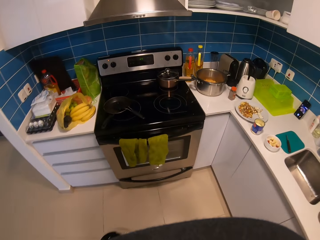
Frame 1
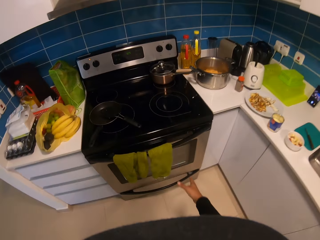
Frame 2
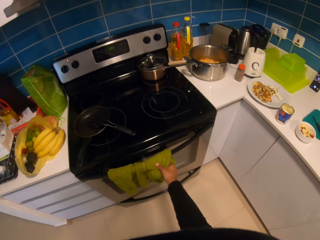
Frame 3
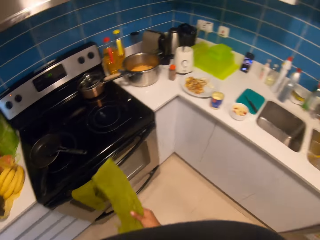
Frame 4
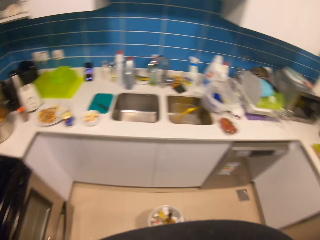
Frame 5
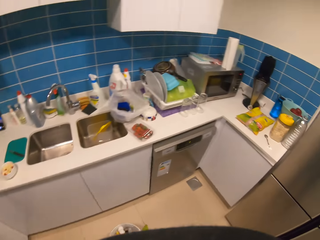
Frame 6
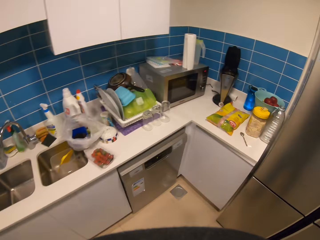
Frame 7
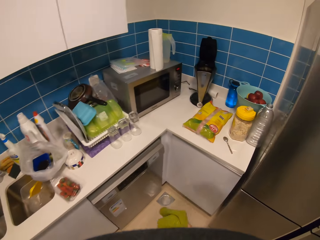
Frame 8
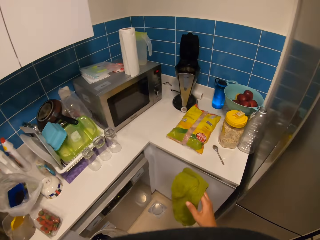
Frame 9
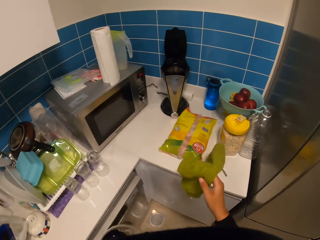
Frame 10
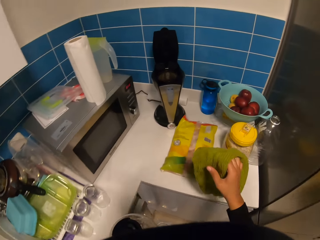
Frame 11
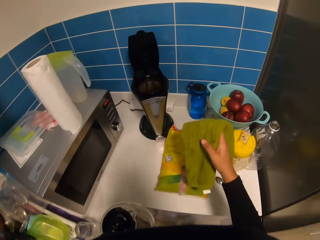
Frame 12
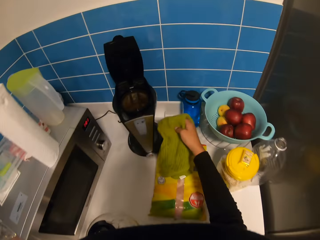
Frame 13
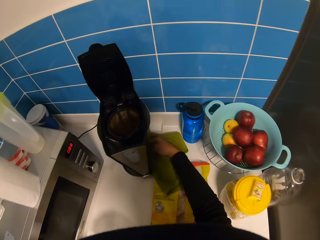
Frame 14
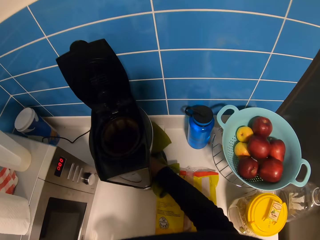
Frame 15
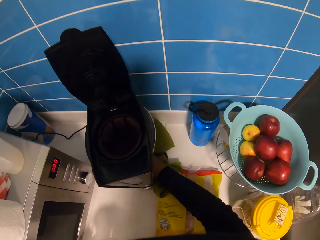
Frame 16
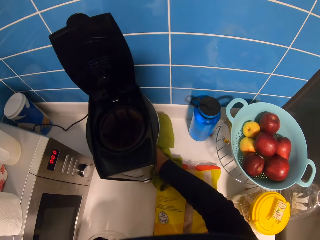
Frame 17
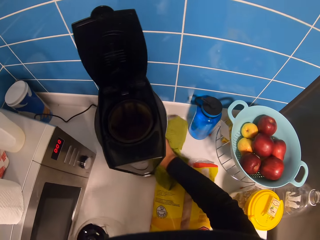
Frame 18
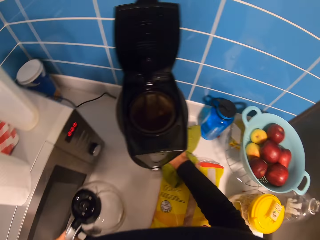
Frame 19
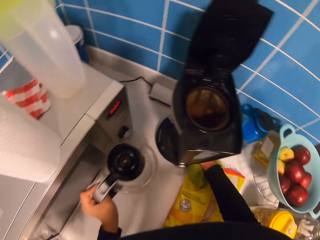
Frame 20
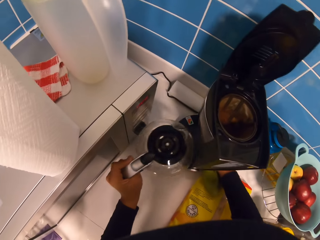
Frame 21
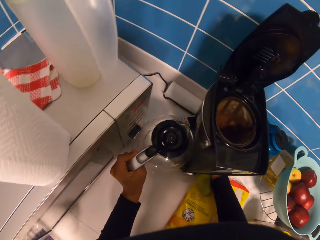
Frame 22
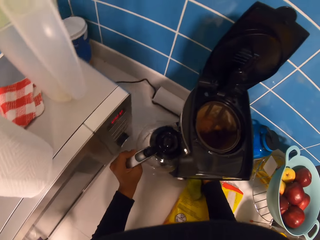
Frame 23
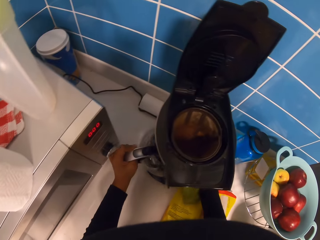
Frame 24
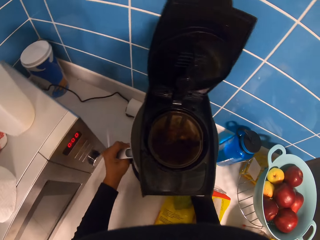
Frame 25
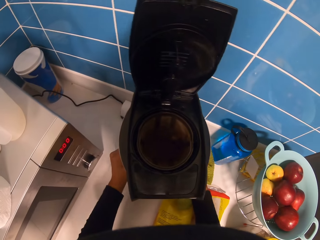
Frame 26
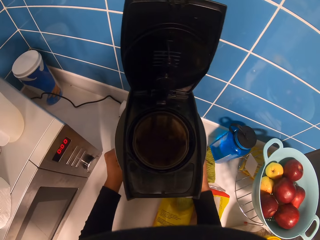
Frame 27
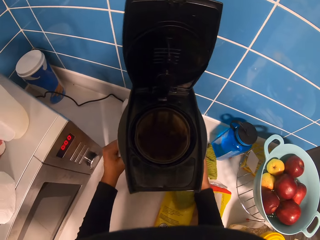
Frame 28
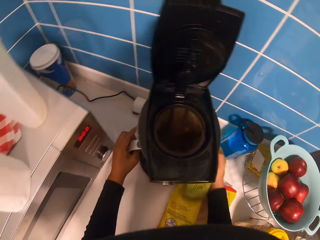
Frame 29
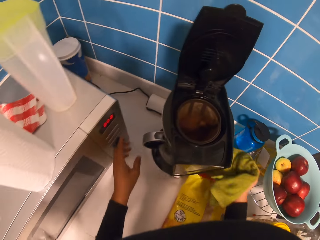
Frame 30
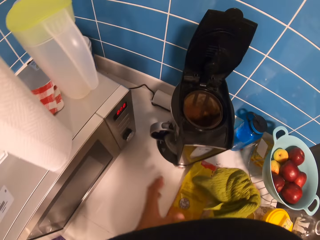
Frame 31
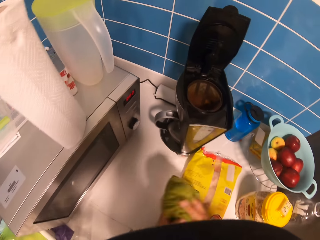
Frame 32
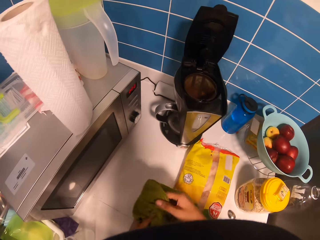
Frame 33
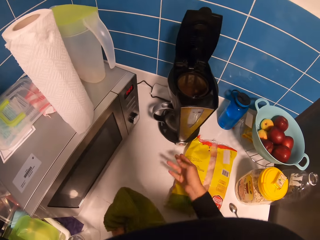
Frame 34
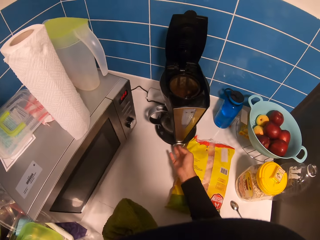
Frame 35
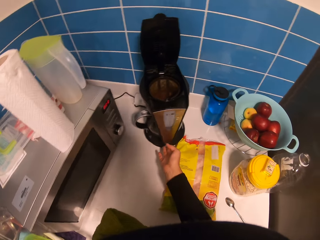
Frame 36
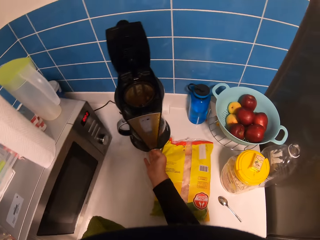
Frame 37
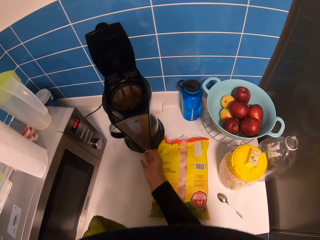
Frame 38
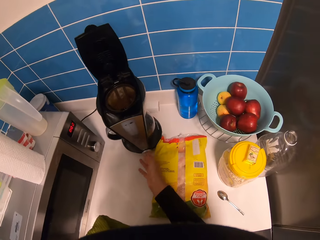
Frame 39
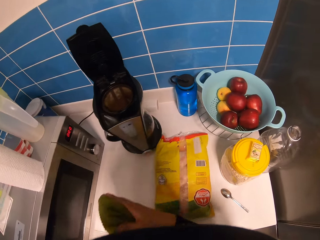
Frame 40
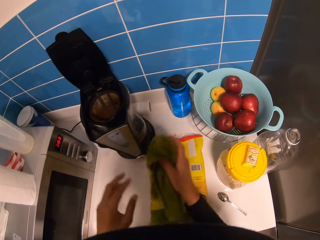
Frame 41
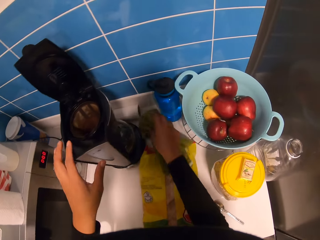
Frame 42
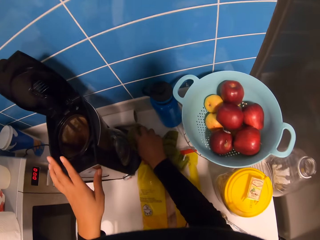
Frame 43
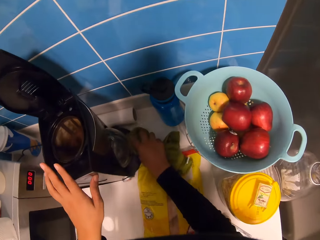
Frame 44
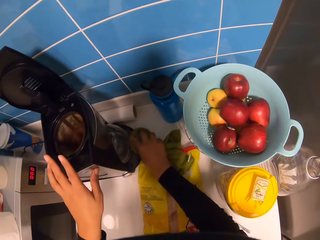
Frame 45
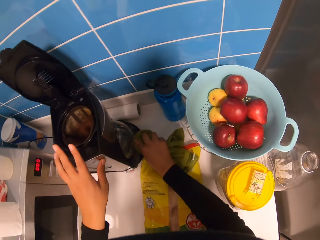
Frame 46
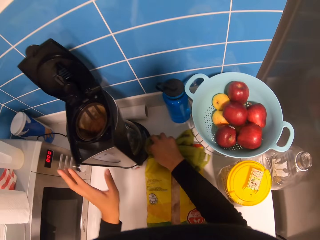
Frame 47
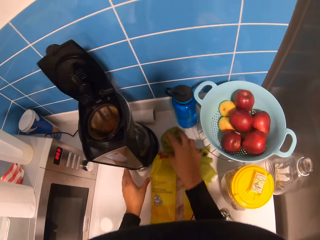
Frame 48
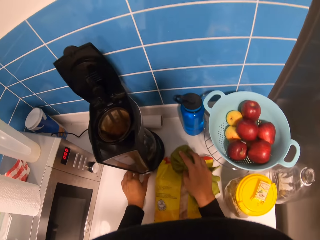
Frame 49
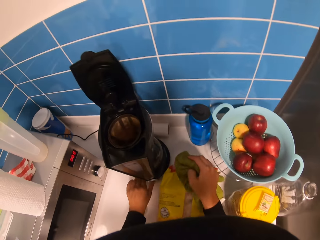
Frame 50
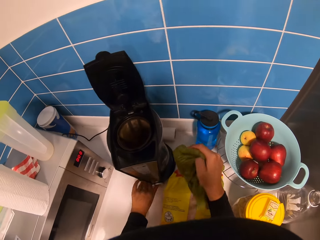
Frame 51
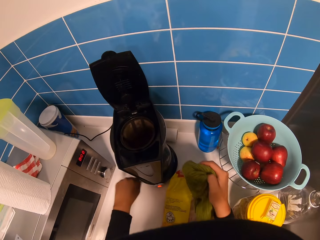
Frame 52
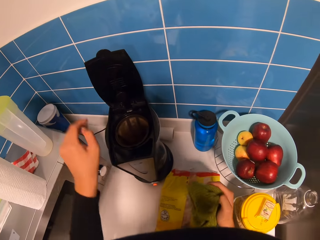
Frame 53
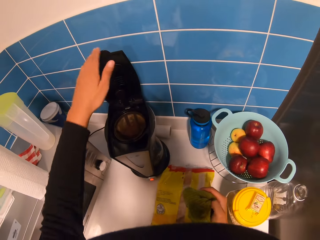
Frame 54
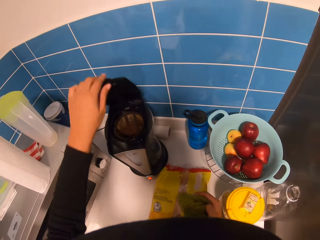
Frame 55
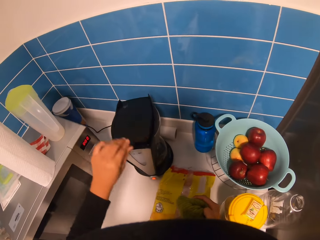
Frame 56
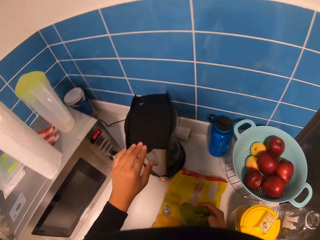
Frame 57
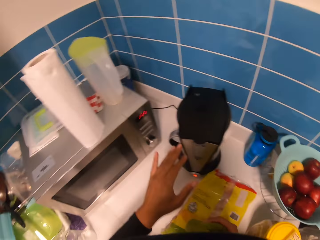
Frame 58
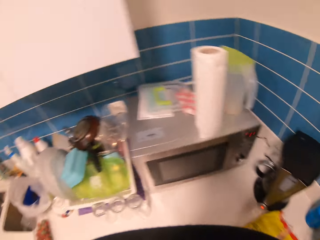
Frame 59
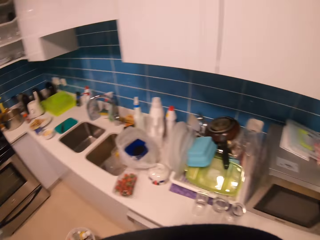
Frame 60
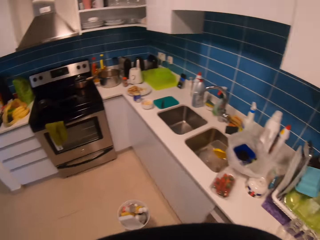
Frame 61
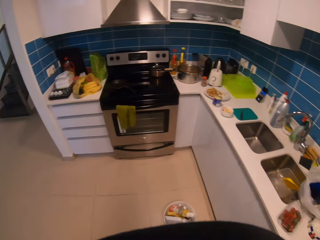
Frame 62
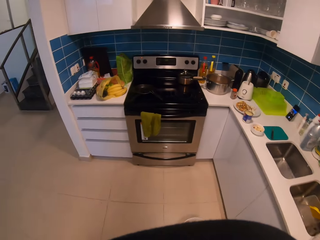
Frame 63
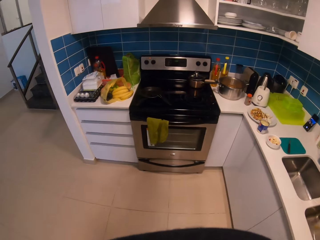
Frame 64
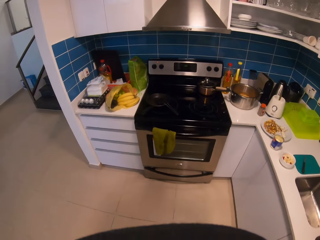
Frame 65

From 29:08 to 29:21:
The camera wearer picks up a kitchen napkin on a cooker. They wipe at the base of the coffee maker with the napkin. They put the coffee pot in the coffee maker. They touch the switch button on the coffee maker. They wipe at the base of the coffee maker with the napkin again. They close the coffee maker.

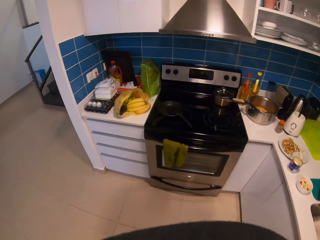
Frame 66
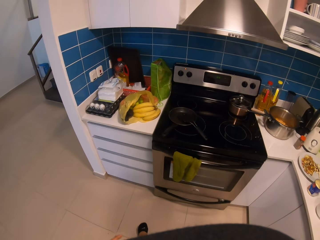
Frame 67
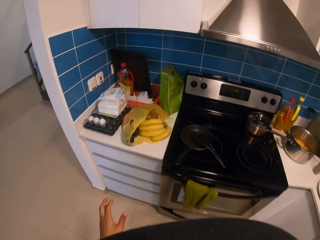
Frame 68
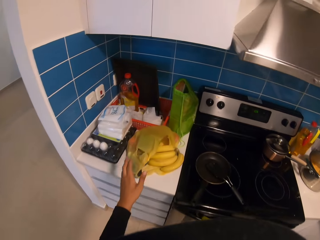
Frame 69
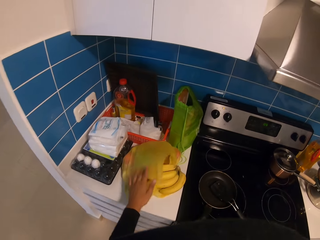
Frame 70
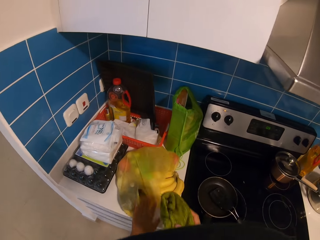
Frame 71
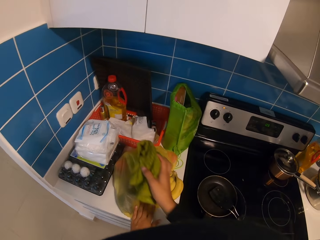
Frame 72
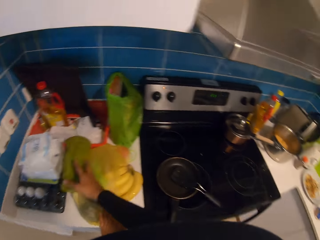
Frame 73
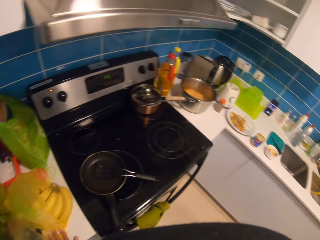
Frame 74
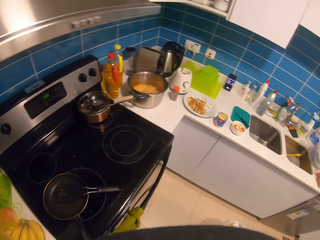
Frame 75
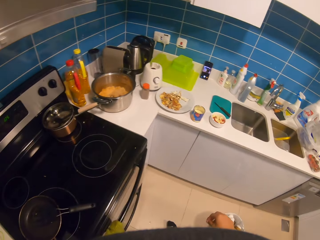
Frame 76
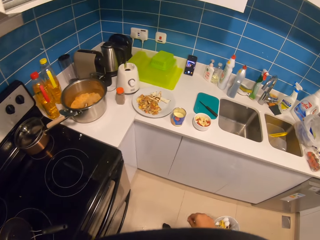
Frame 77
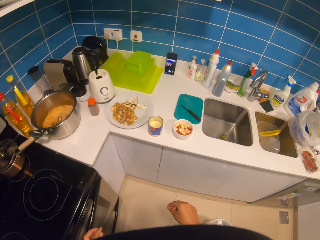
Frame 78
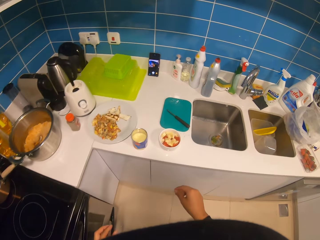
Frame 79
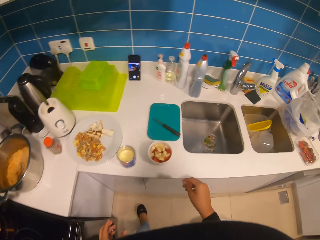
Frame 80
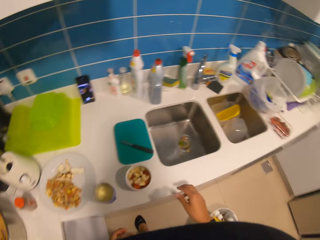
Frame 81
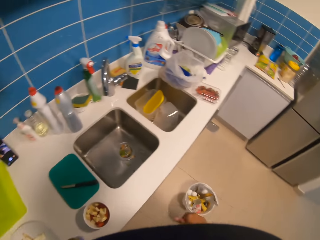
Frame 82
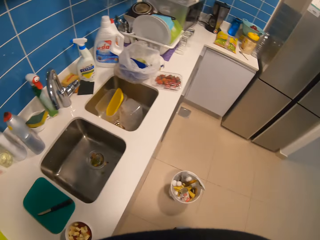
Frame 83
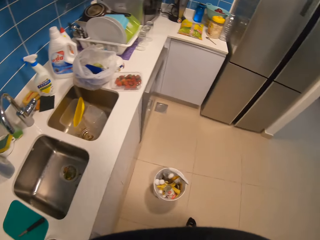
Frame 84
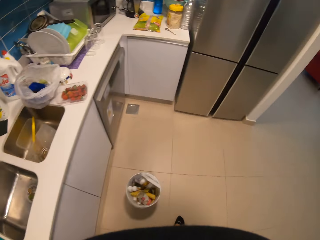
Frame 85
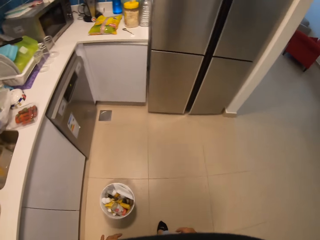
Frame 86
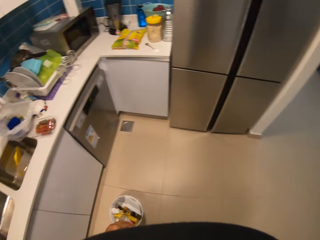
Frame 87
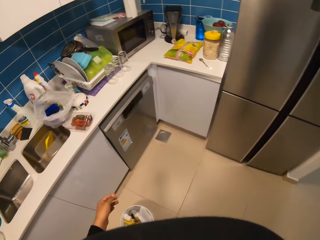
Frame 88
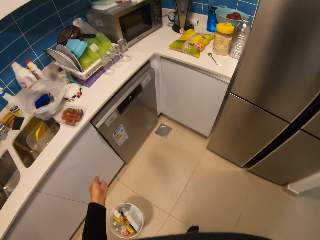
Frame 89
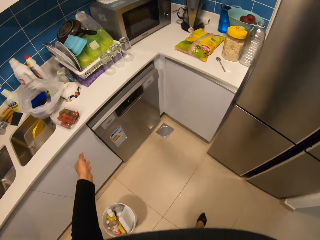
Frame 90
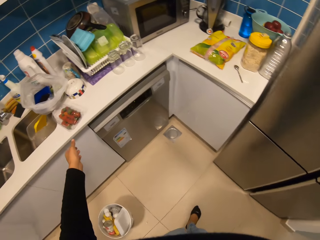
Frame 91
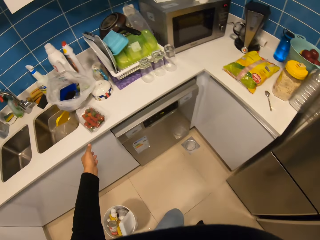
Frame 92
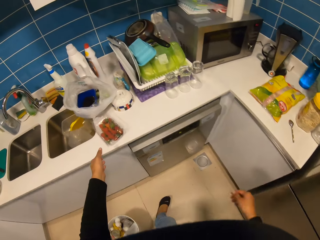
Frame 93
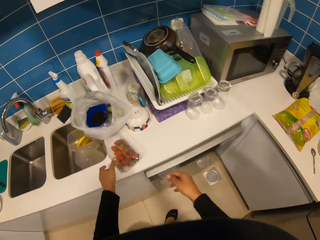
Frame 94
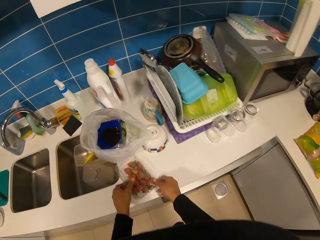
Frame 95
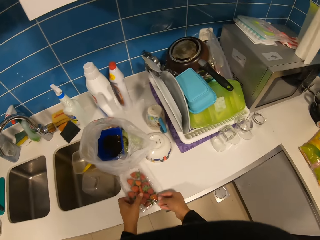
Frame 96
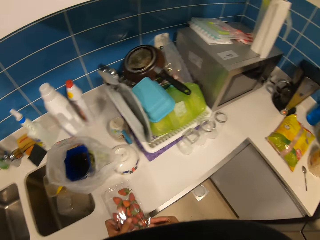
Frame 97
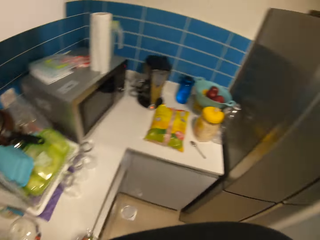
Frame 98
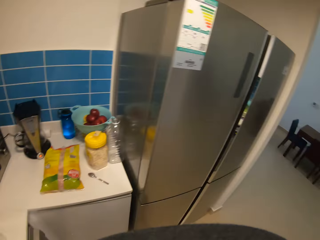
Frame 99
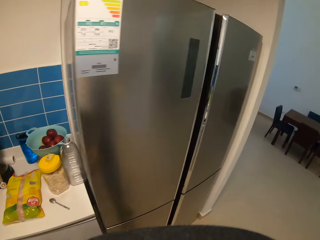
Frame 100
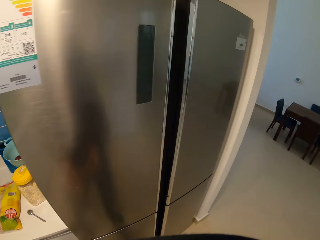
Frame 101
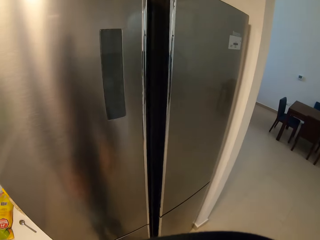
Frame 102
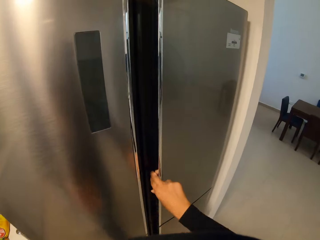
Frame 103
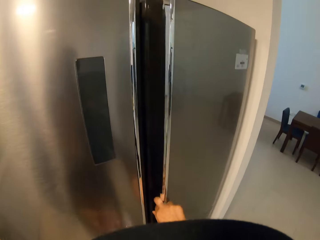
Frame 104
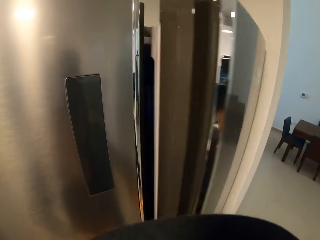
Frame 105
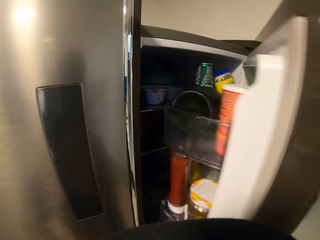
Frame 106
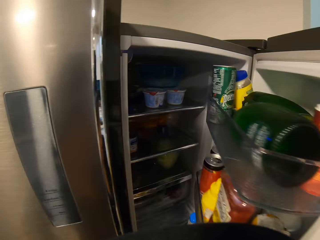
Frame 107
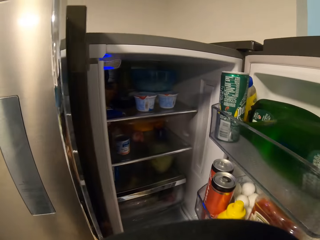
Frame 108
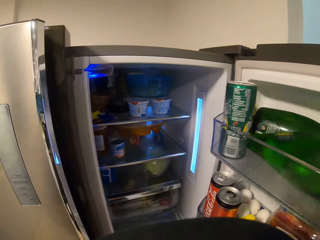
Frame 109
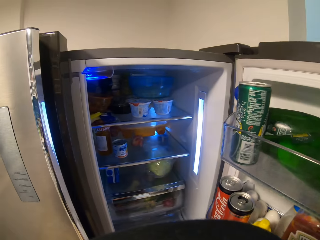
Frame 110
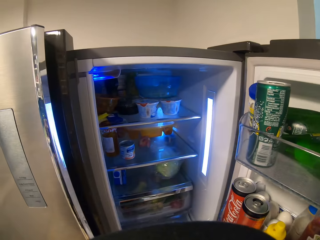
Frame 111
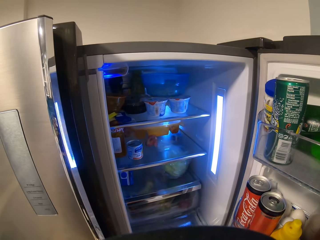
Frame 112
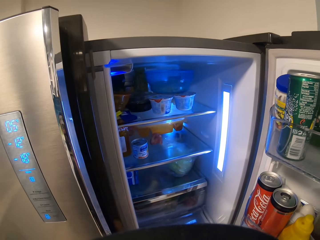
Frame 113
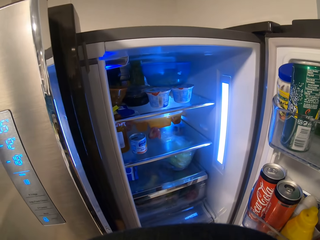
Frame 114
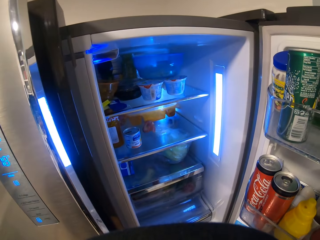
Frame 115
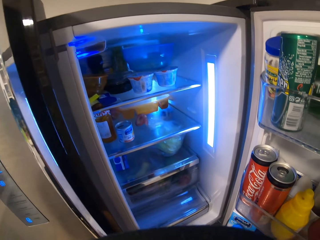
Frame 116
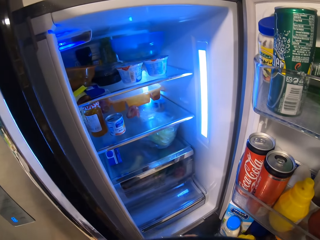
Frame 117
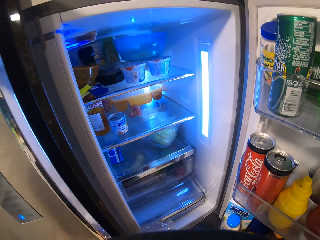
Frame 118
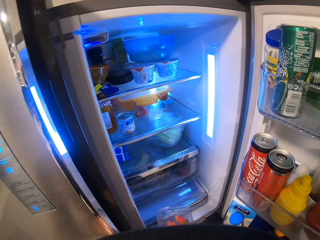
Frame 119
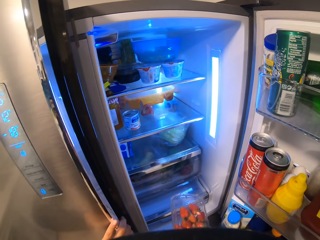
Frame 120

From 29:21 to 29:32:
The camera wearer holds a polythene bag. They put a towel on the bananas. They drop a napkin on the countertop. They walk around the kitchen. They pick a pack of strawberries on a table. They open a fridge.
